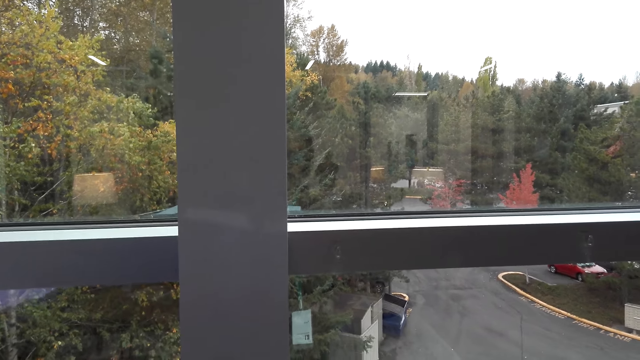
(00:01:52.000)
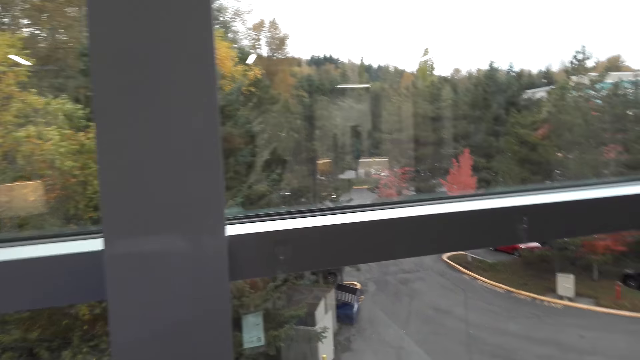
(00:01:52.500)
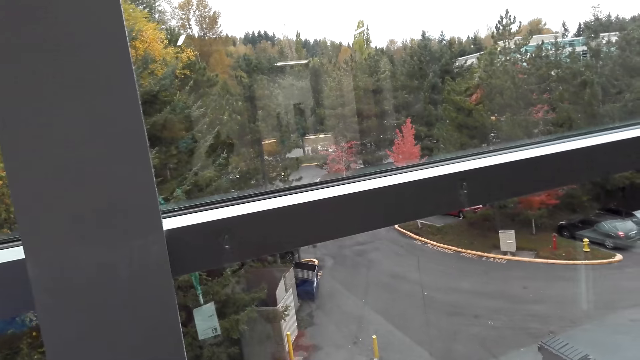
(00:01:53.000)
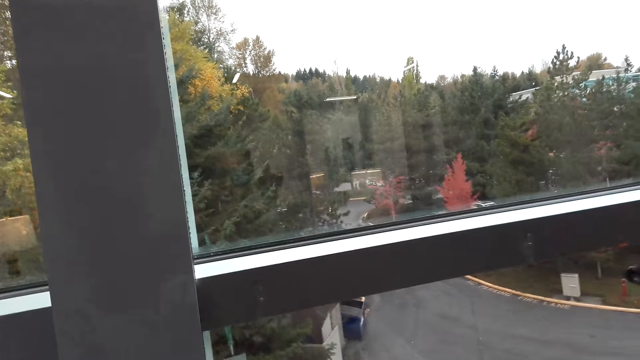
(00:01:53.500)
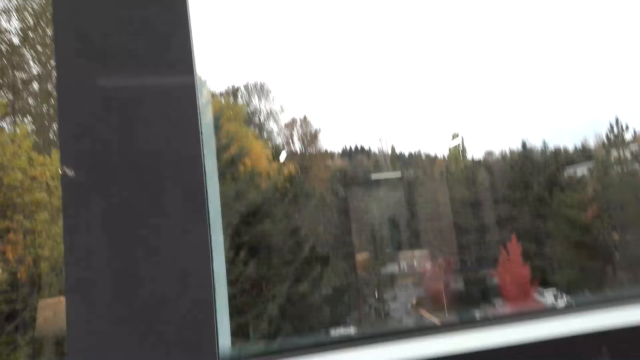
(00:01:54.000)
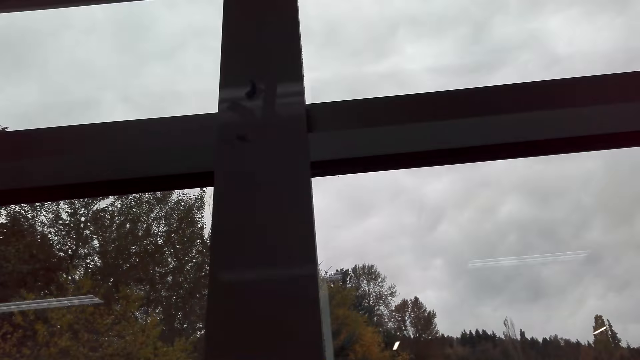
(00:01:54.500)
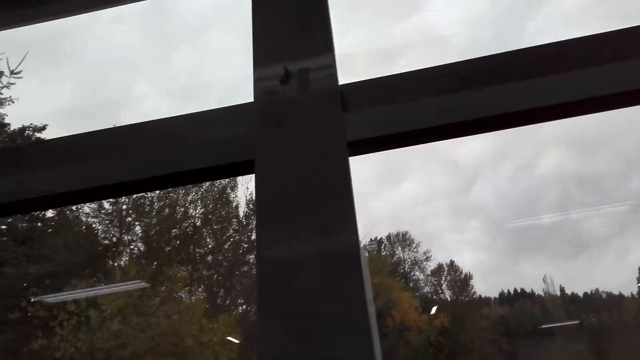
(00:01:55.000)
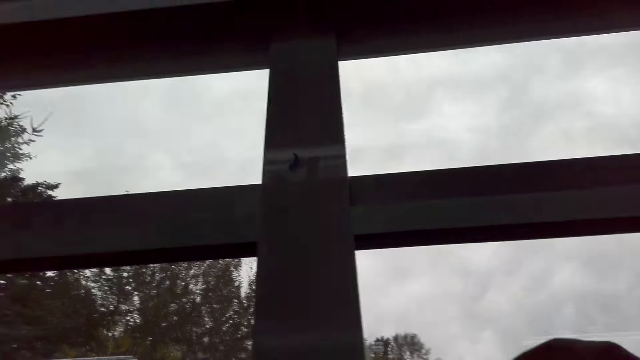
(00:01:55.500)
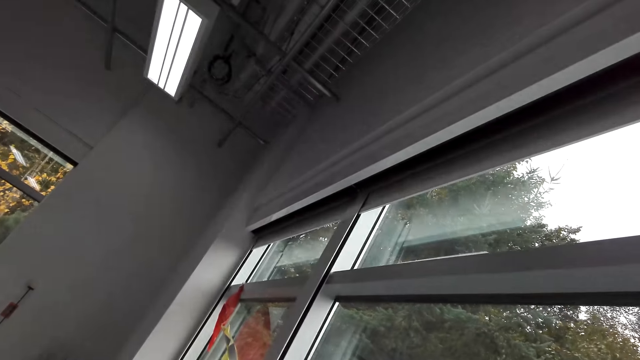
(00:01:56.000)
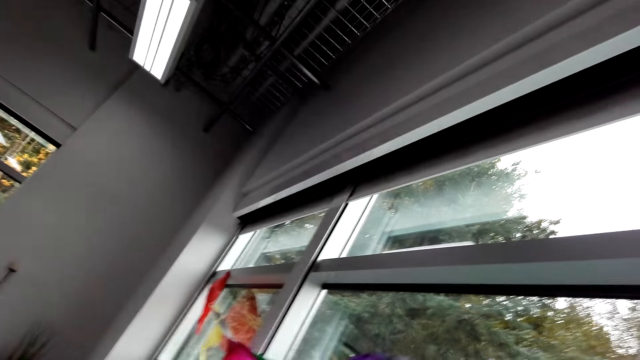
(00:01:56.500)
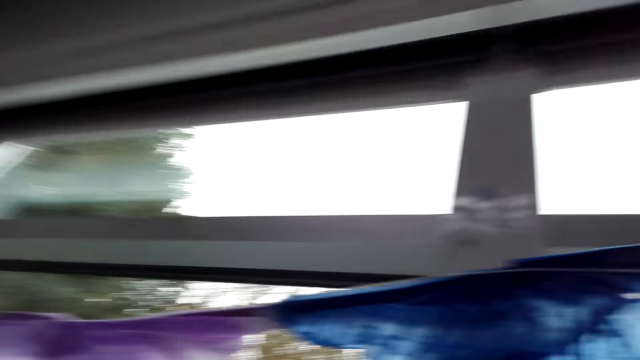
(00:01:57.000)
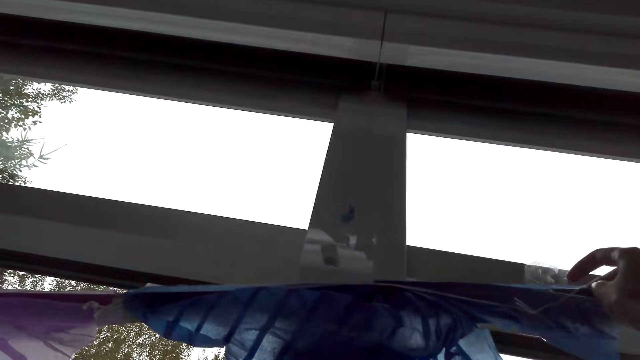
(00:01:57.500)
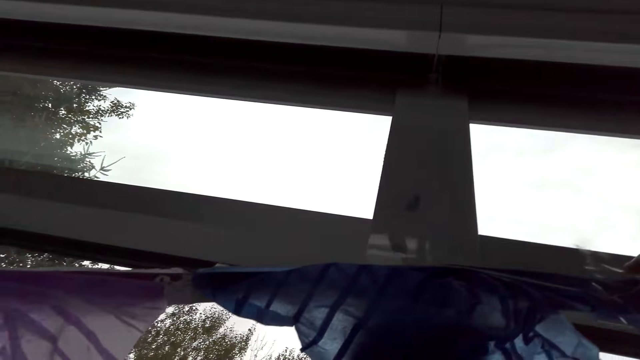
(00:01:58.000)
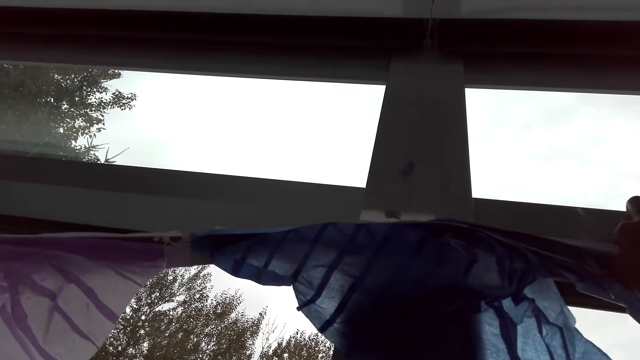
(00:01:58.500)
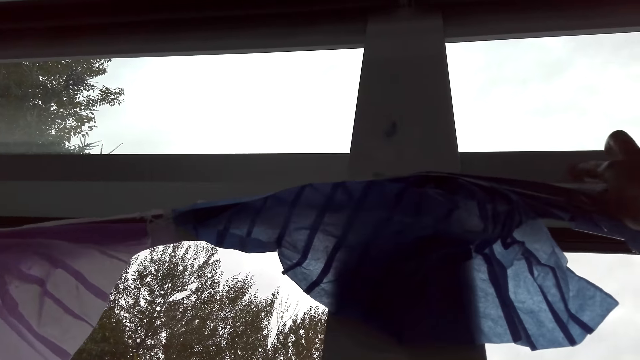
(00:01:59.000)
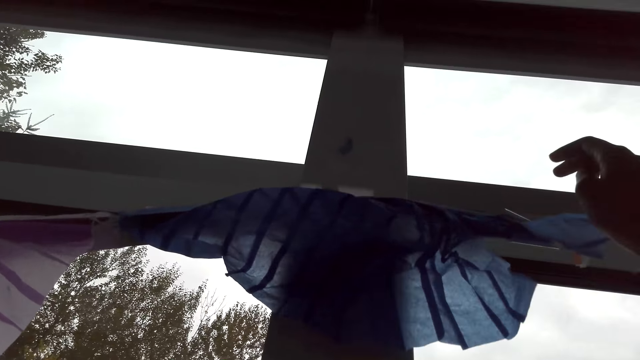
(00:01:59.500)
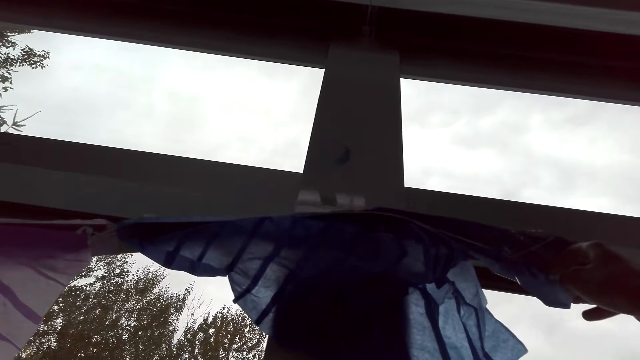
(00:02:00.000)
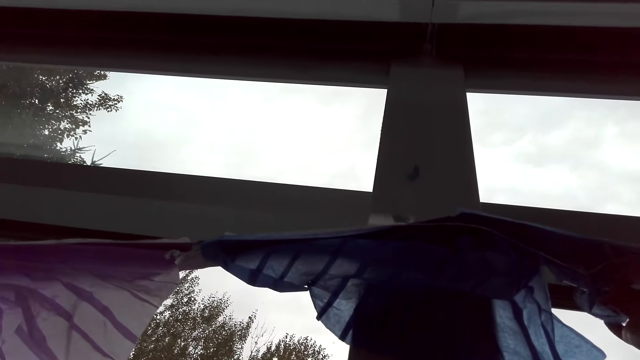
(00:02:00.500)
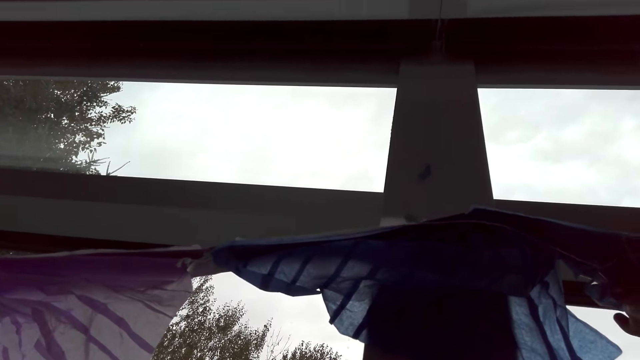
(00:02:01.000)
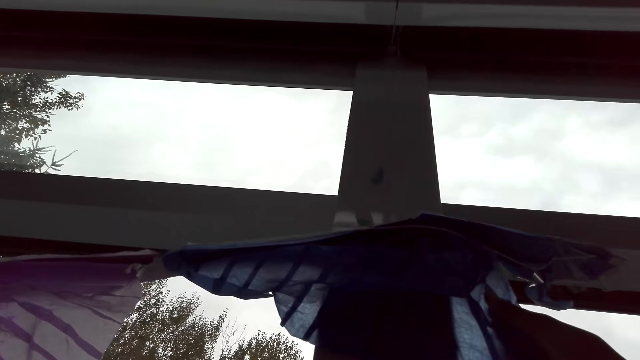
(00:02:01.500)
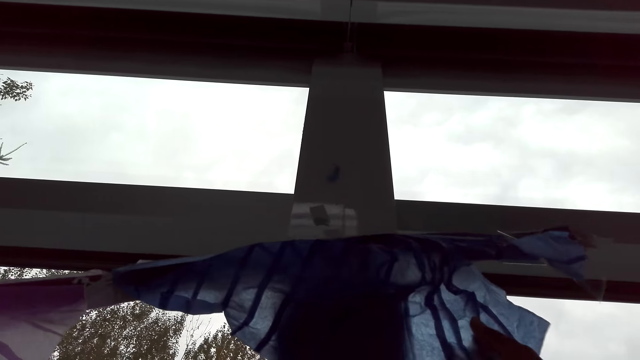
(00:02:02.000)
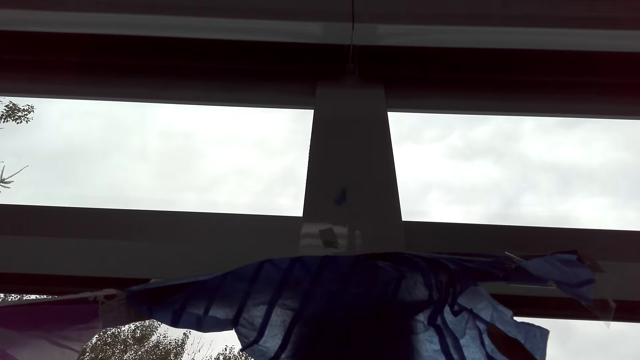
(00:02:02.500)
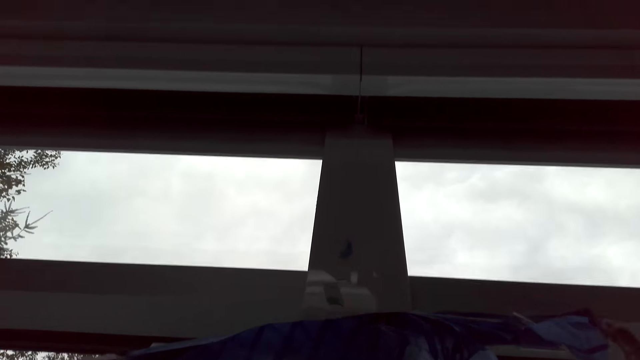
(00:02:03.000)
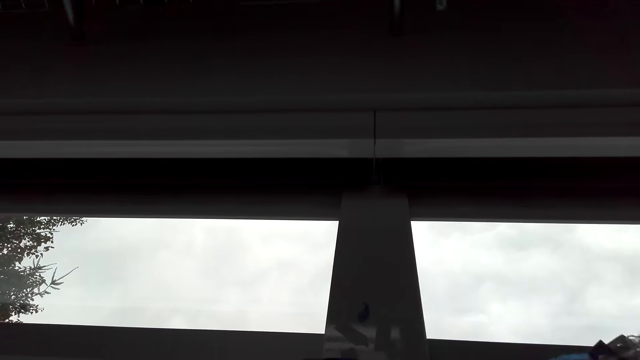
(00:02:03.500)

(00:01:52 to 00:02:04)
The camera wearer cuts the mask tape. They look to the other side. They fix the wall decorator. They stick the mask tape on the wall decorator. They hang a decorating ribbon.

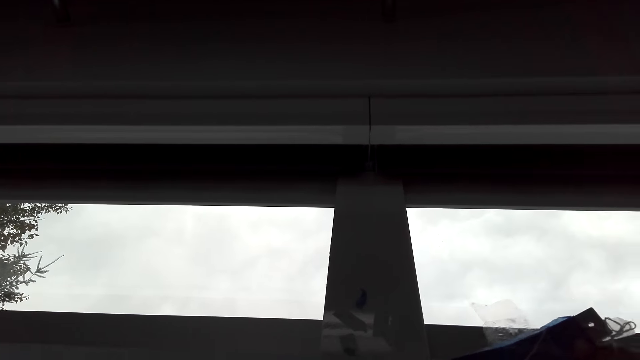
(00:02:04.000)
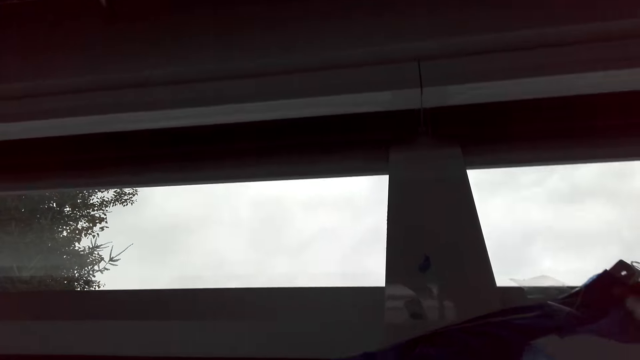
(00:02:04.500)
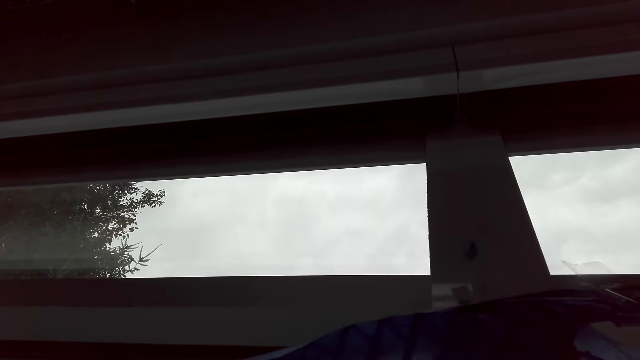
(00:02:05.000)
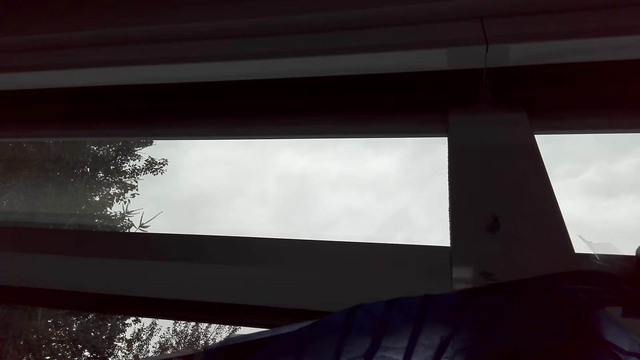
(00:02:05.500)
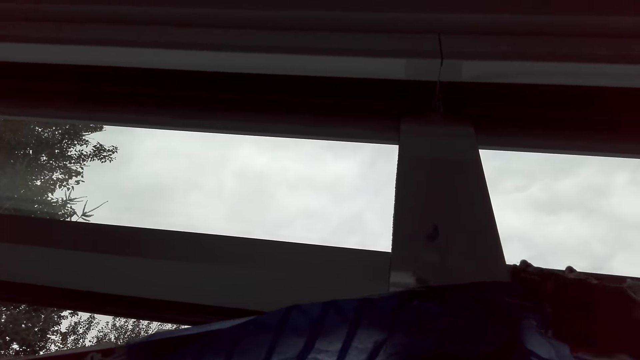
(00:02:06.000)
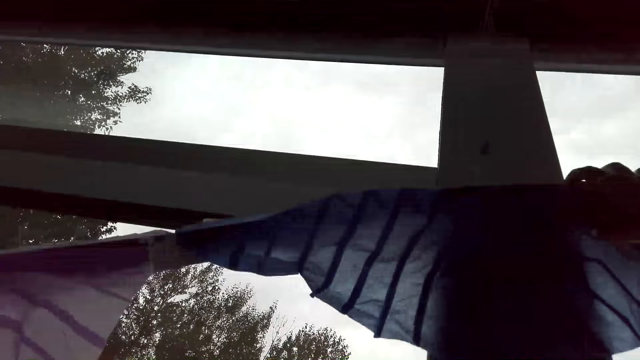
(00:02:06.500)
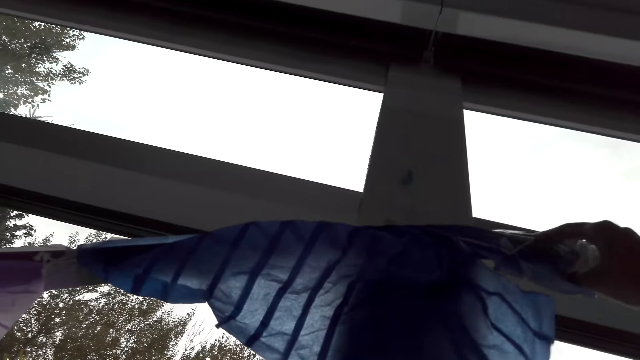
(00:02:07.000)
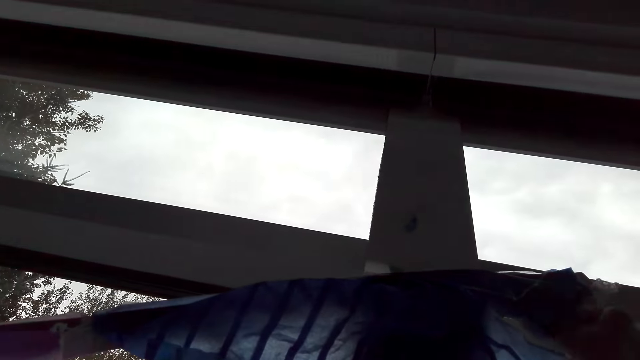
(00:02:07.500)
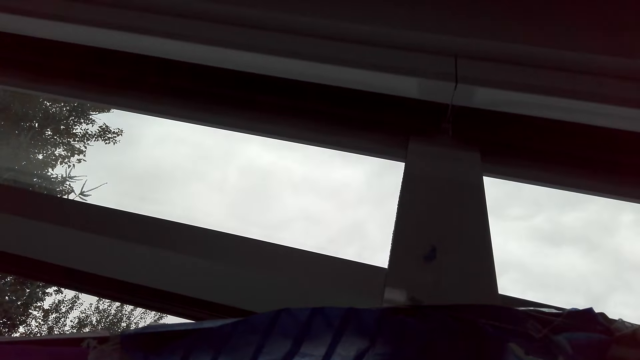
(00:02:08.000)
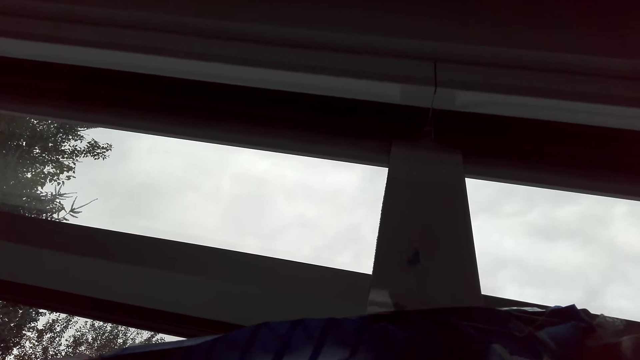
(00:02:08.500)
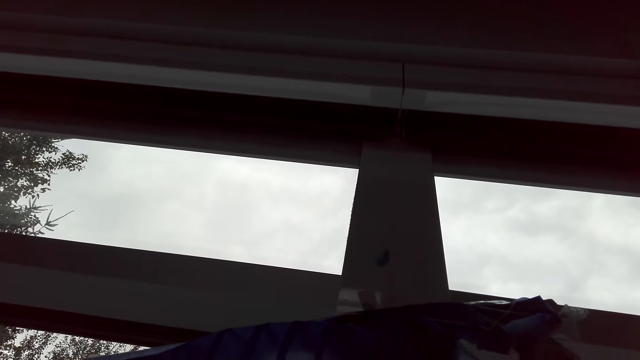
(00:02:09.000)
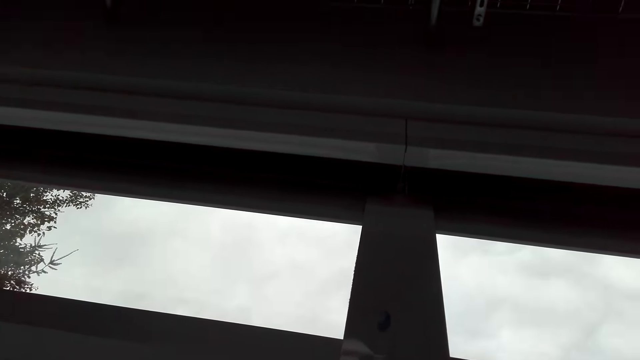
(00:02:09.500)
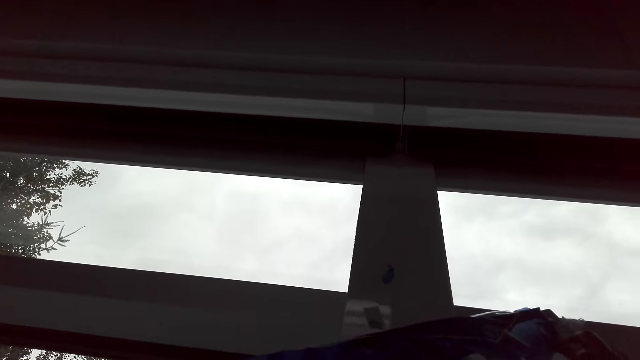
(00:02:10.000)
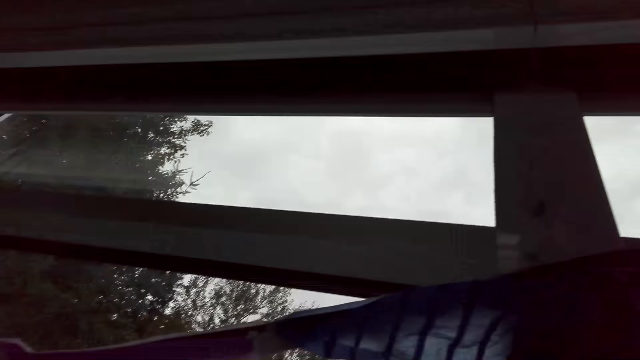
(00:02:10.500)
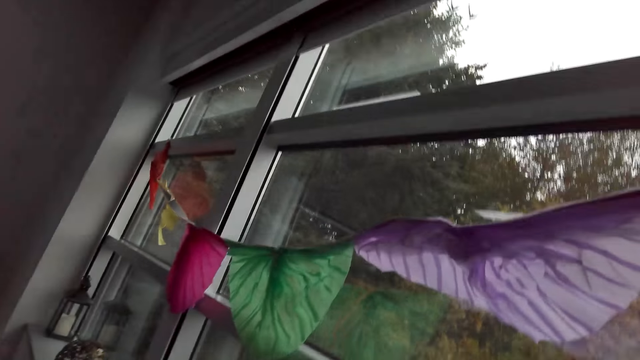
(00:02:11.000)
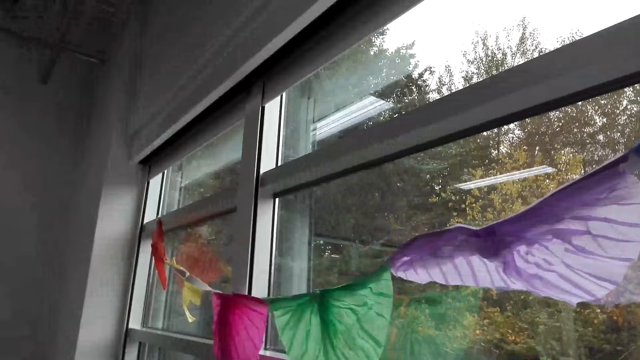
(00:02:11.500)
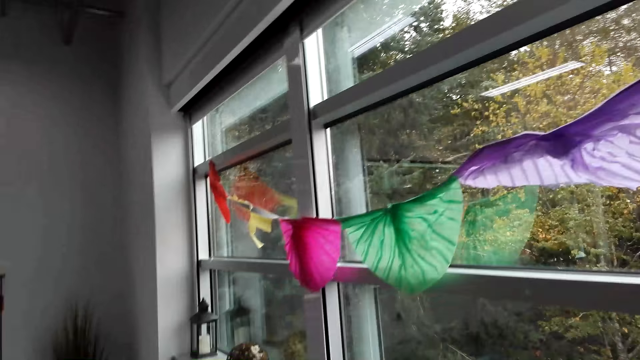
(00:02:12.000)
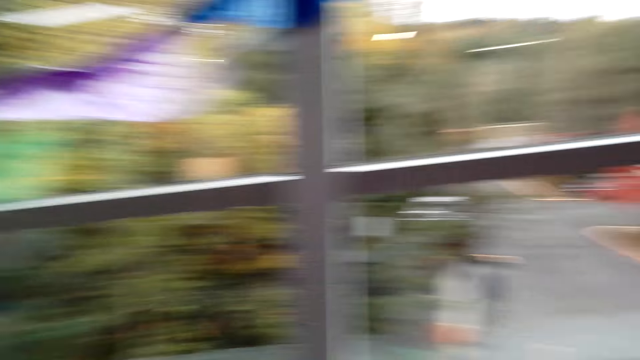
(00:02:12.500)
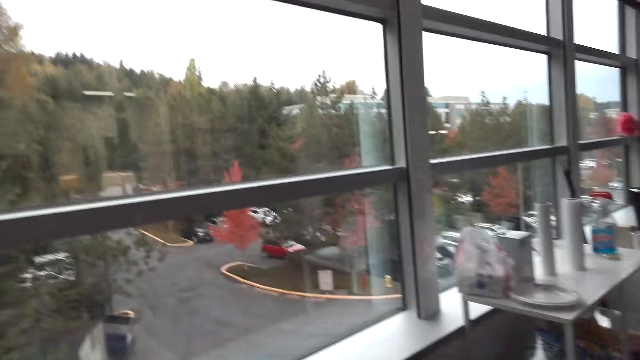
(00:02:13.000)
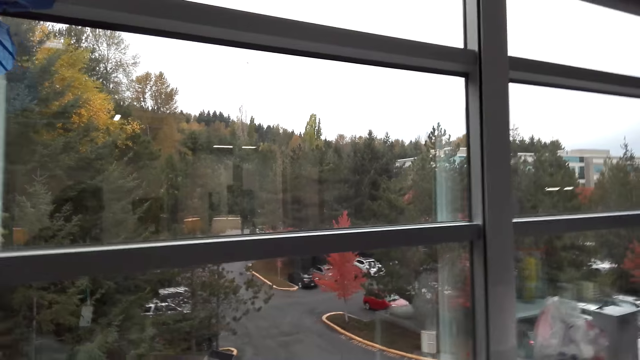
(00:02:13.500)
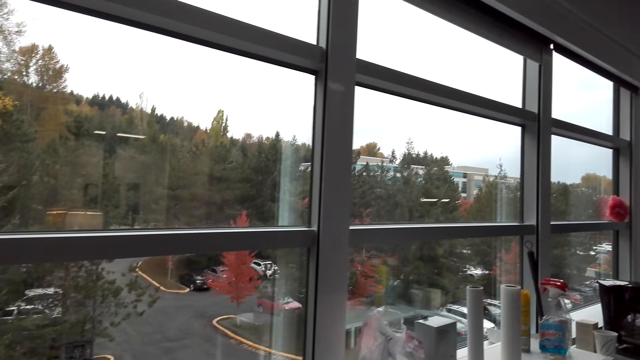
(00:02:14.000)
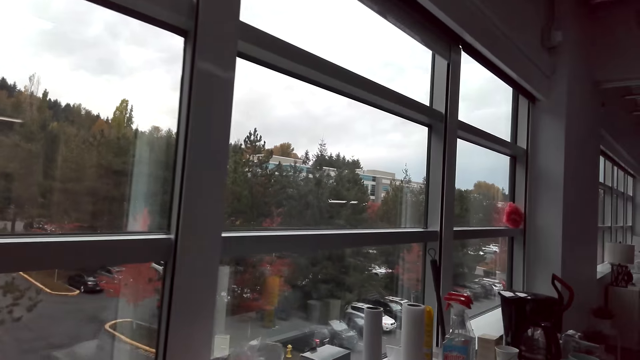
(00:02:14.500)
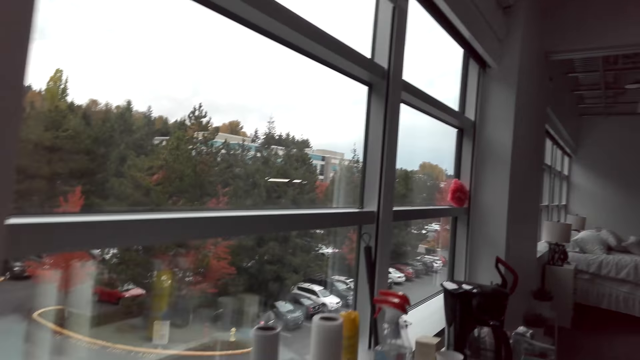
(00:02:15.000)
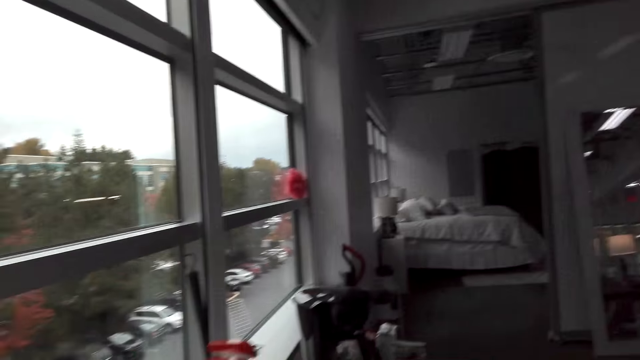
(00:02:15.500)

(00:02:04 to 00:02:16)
The camera wearer looks at the wall decorator. They look around. They move around.
